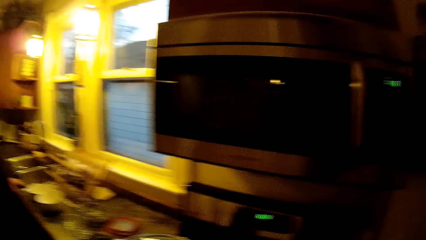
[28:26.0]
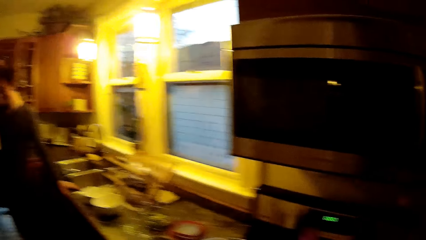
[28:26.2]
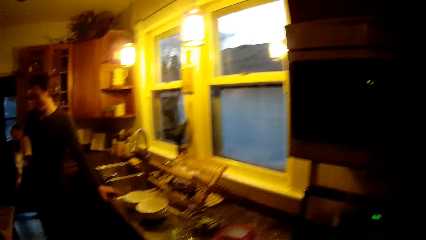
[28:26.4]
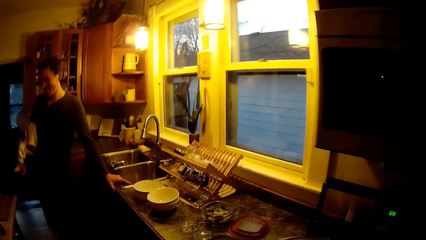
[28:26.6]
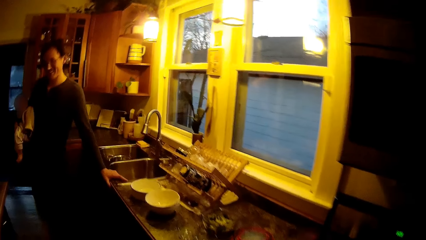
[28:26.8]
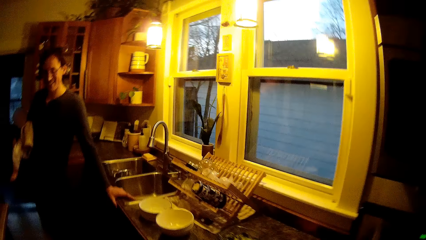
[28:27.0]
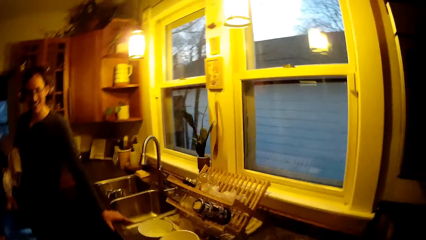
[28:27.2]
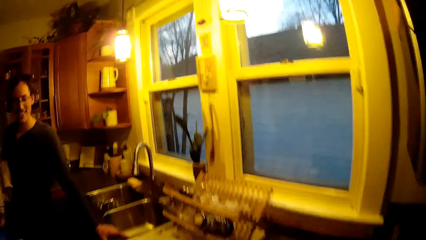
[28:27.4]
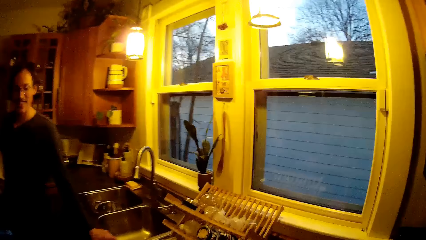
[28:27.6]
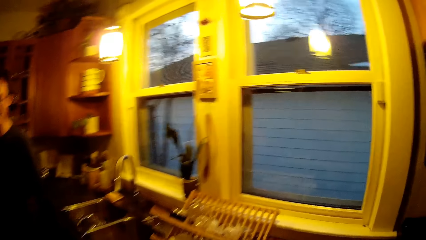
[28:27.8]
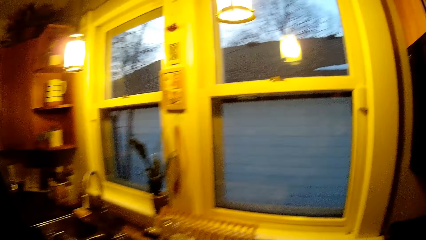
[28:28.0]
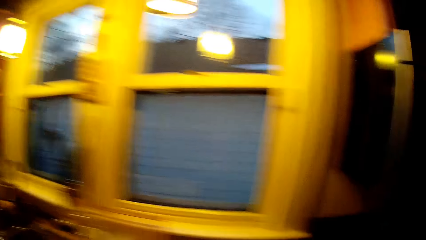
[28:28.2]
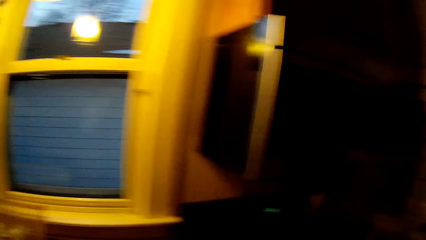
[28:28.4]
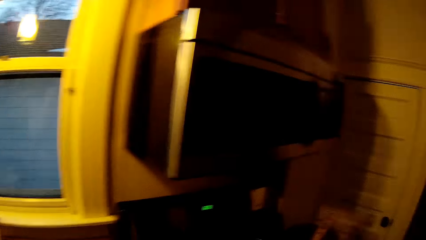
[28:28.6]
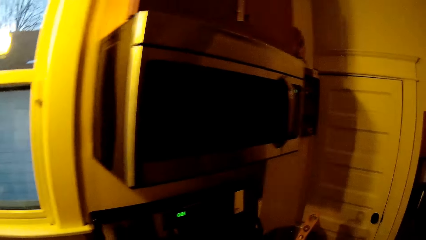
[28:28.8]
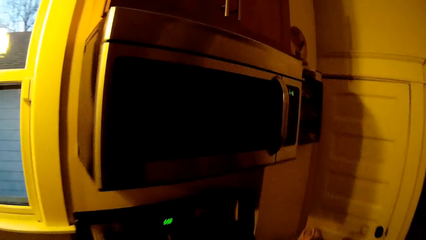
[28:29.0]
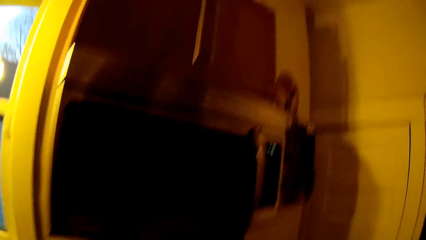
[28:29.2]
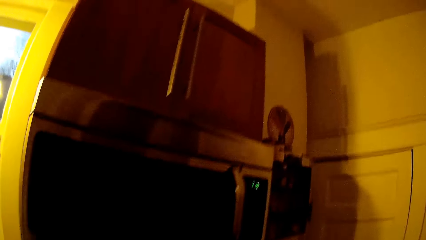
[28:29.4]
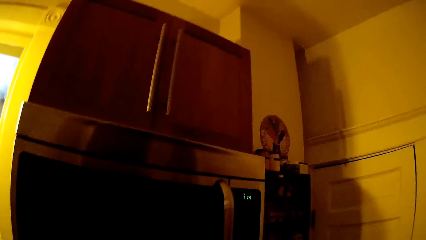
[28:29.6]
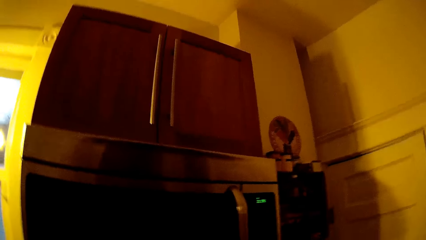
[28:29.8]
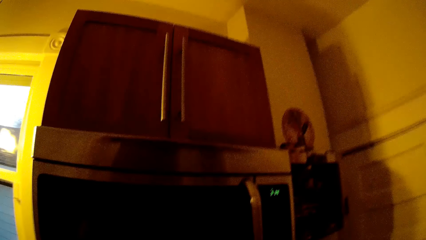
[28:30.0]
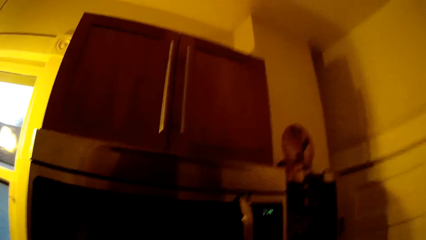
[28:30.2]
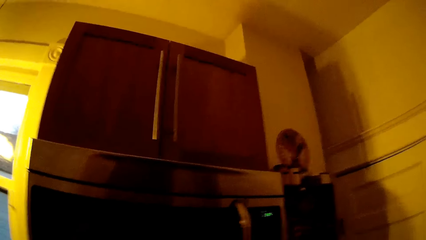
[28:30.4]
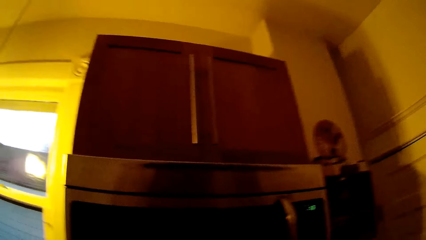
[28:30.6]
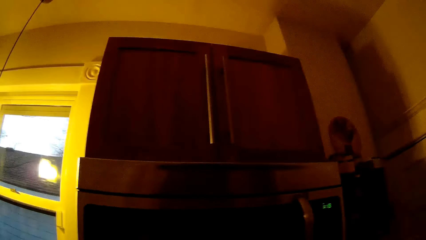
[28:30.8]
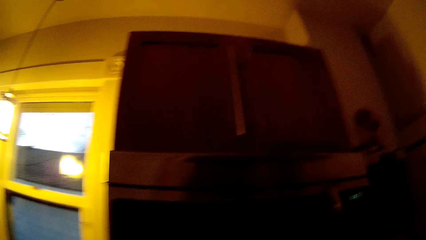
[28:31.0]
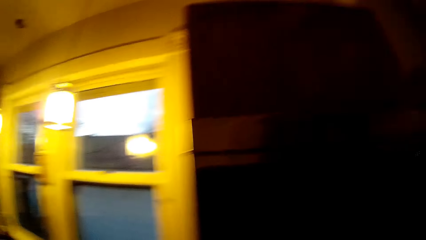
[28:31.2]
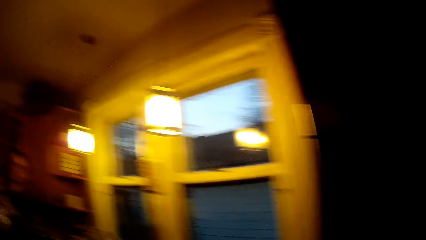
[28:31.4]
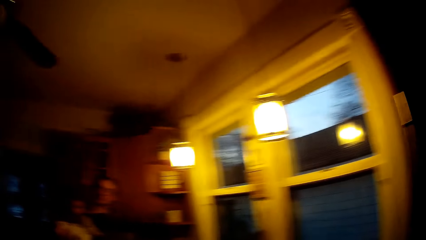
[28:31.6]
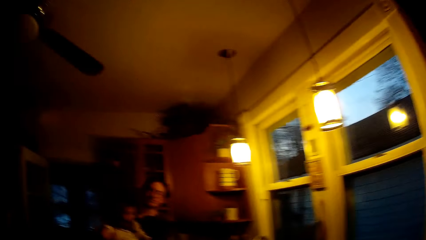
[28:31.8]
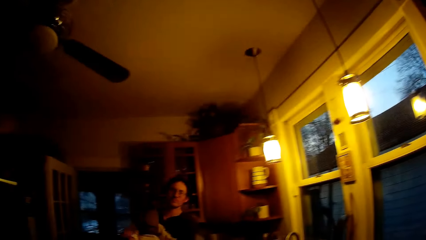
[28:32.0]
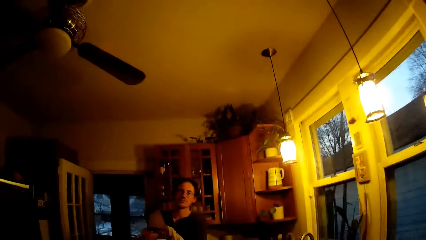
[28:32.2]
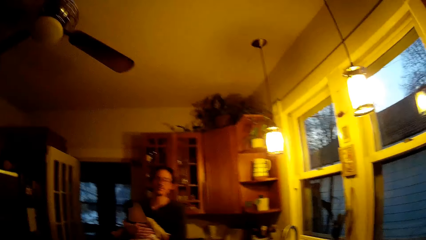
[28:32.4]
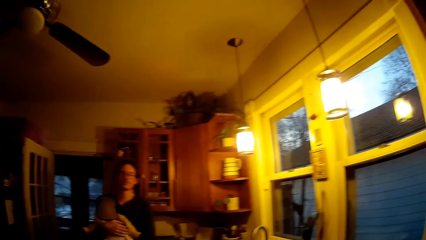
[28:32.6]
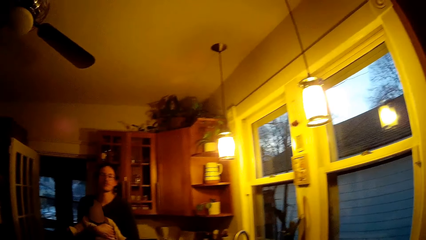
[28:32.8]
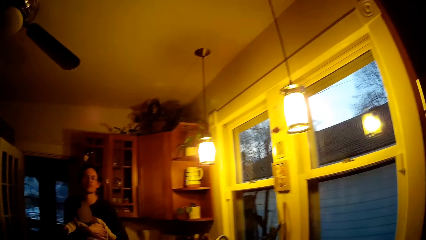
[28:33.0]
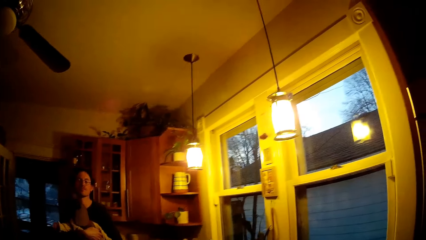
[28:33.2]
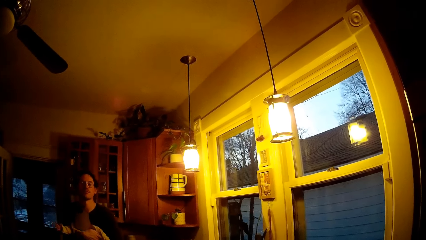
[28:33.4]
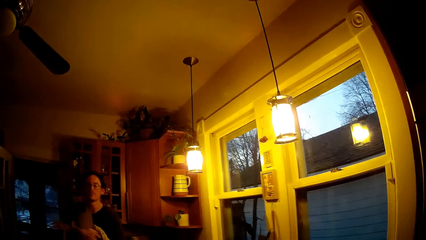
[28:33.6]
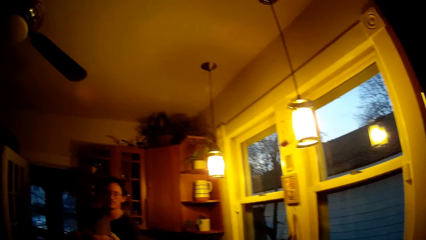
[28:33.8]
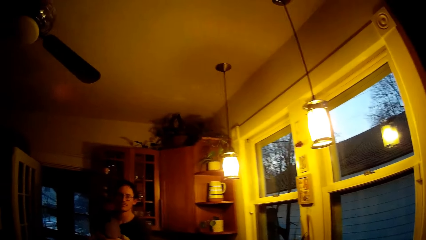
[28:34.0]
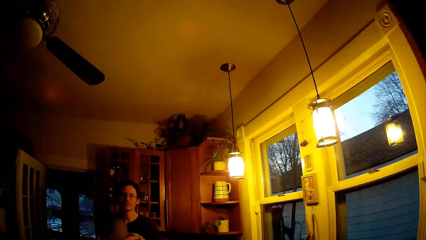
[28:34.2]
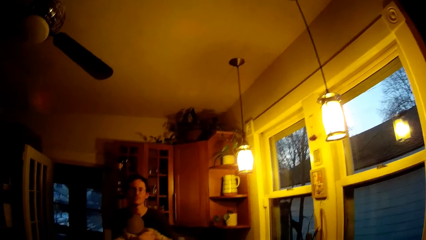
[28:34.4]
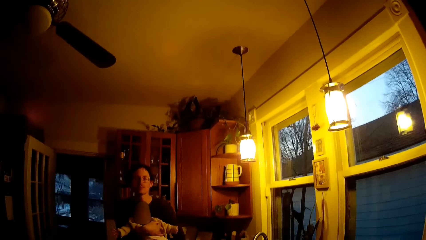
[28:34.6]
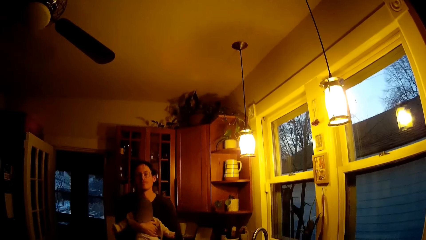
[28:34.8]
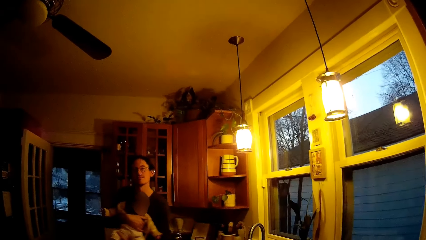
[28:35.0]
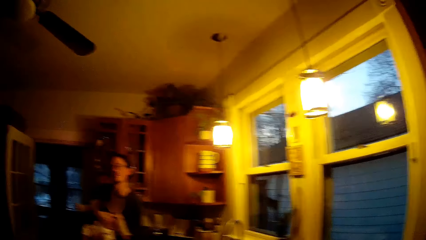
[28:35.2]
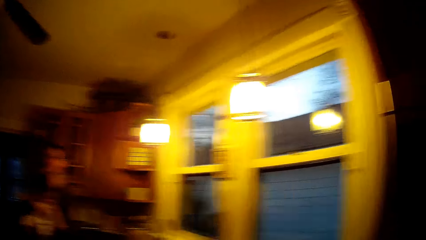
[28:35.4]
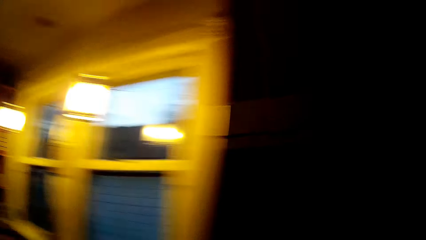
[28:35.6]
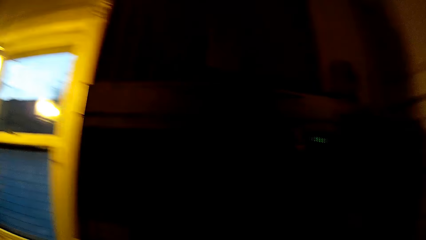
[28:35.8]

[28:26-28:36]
The camera wearer talks with the man. They walk around, look around, dialogue with the man and look around. The man pats the baby.
